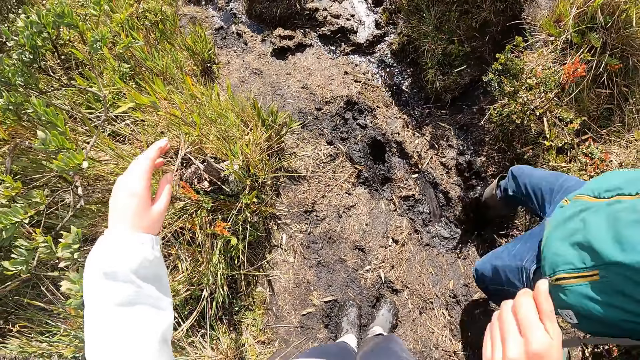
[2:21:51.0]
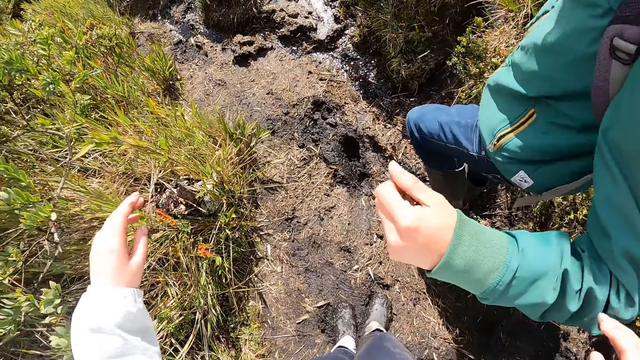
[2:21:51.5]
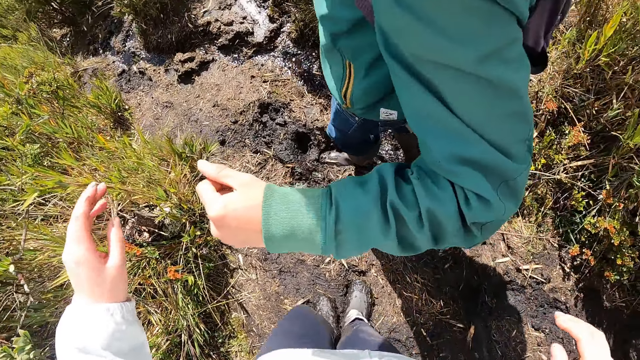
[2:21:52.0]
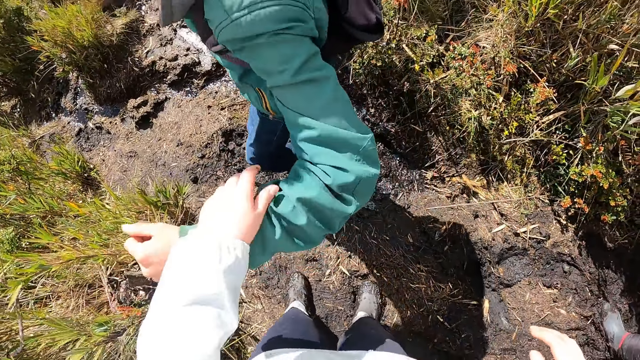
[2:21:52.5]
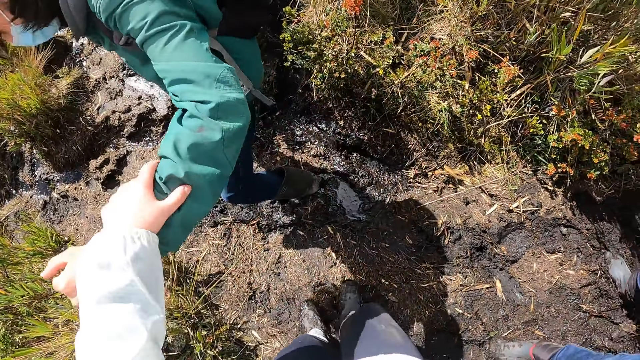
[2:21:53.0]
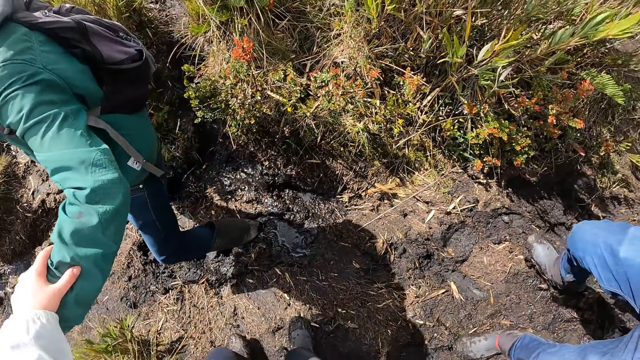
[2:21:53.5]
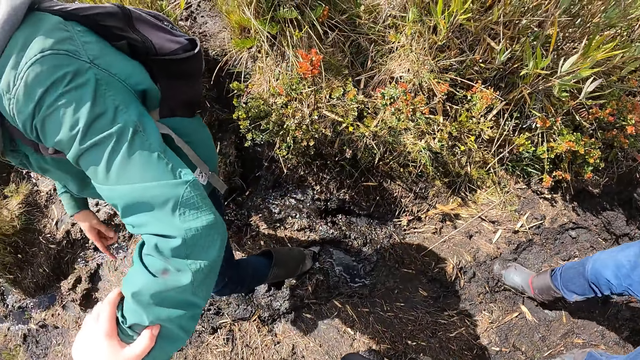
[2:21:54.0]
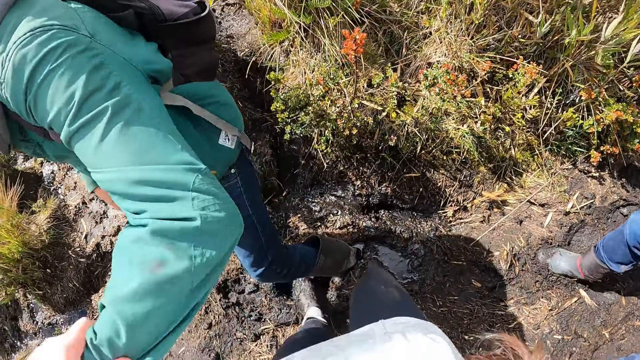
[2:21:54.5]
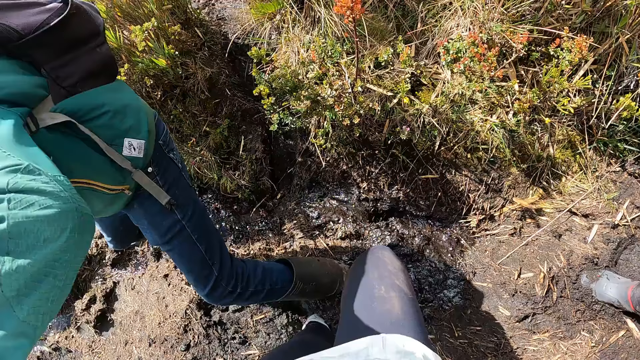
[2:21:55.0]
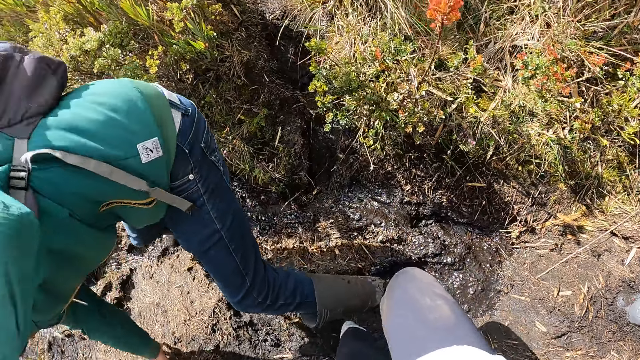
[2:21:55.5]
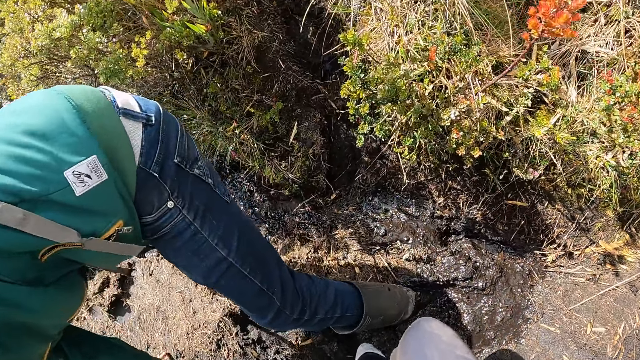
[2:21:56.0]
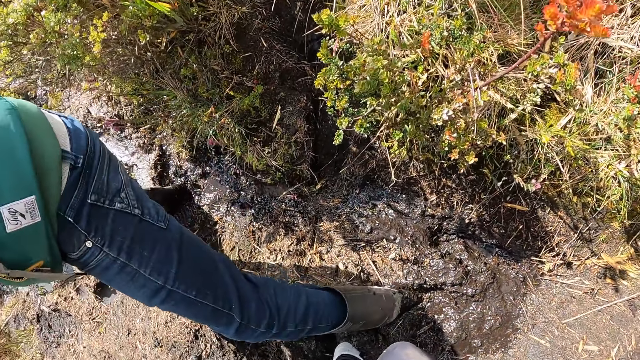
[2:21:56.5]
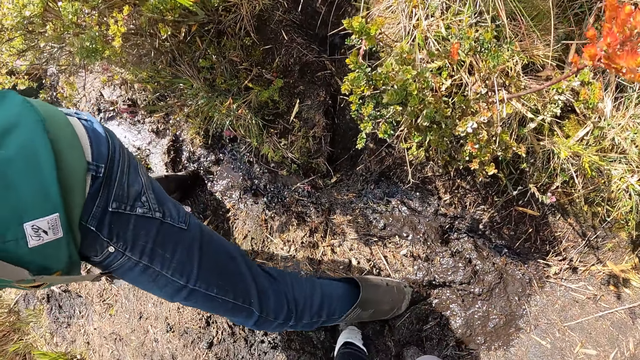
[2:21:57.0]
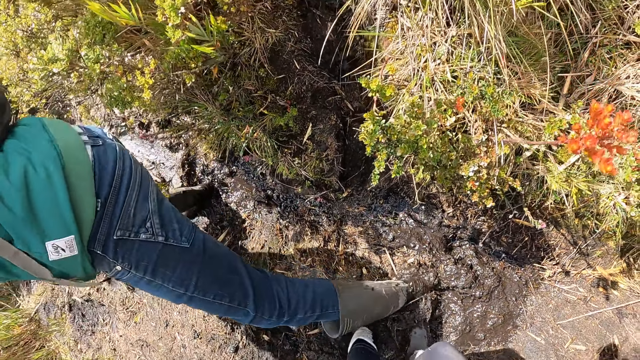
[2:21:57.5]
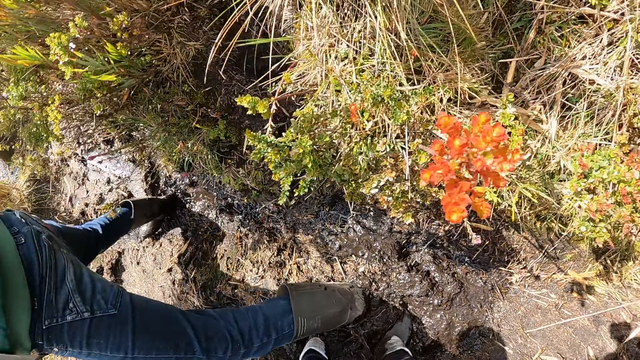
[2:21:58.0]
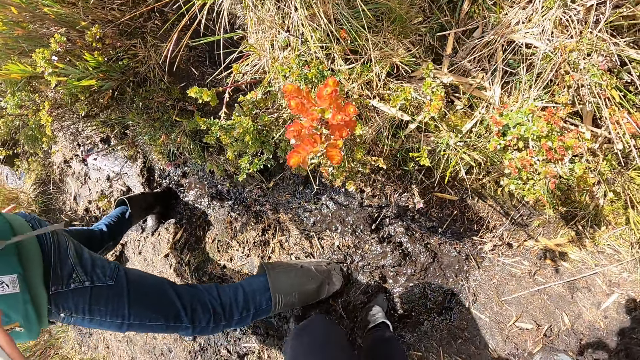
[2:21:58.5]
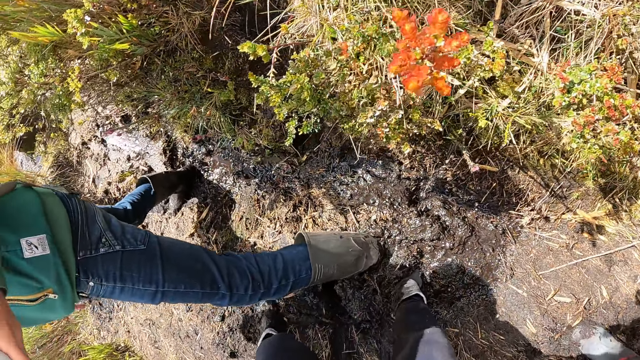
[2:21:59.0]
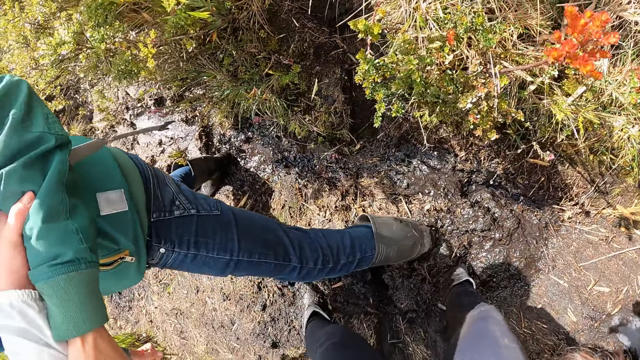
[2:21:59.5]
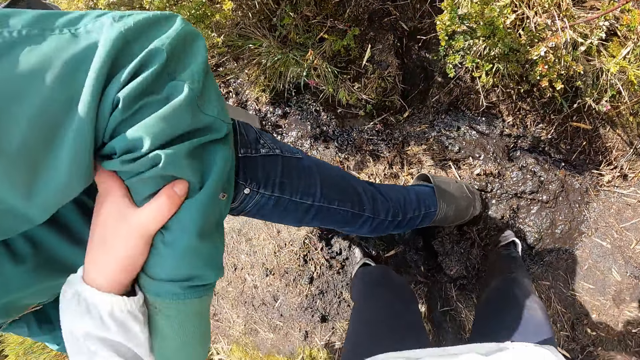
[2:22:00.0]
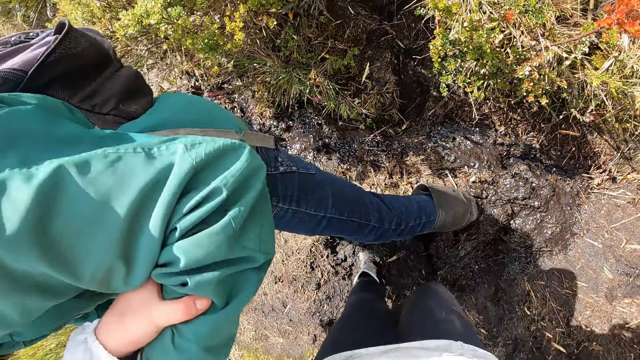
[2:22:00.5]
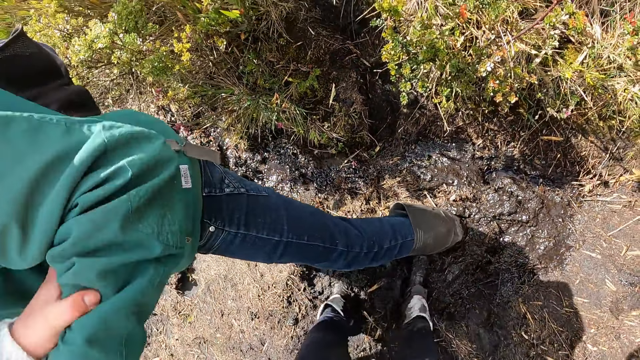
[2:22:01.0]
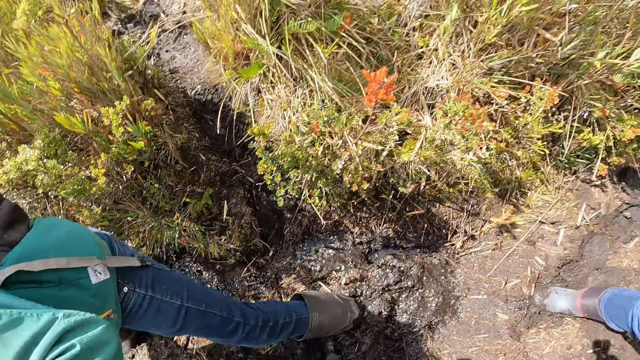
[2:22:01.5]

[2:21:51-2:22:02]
The camera wearer holds the man with her left hand. The man interacts with the camera wearer and touches the ground with his right hand.

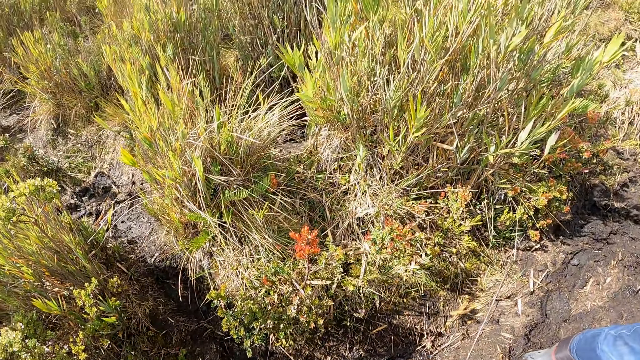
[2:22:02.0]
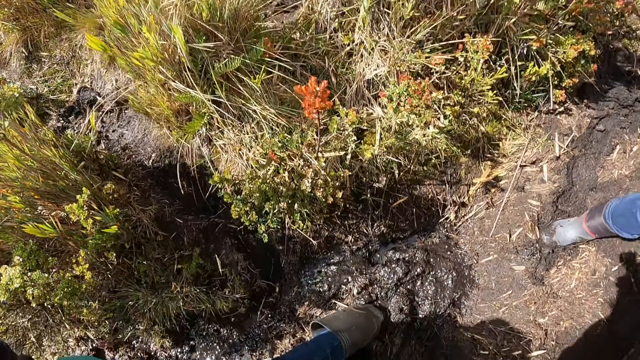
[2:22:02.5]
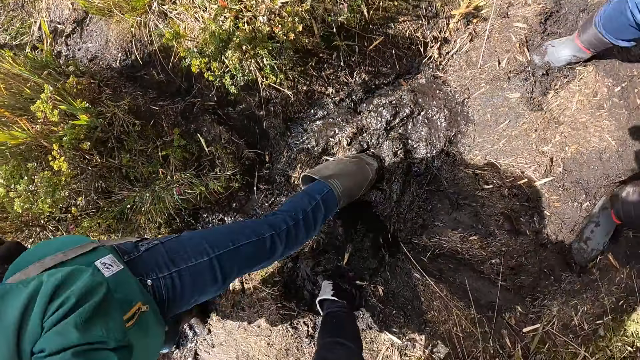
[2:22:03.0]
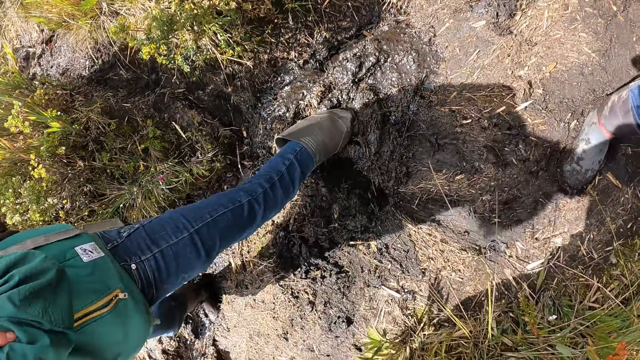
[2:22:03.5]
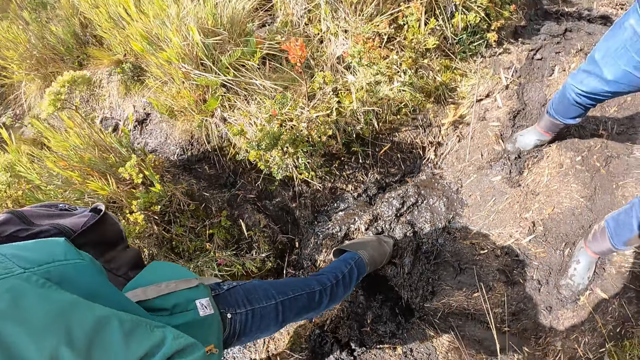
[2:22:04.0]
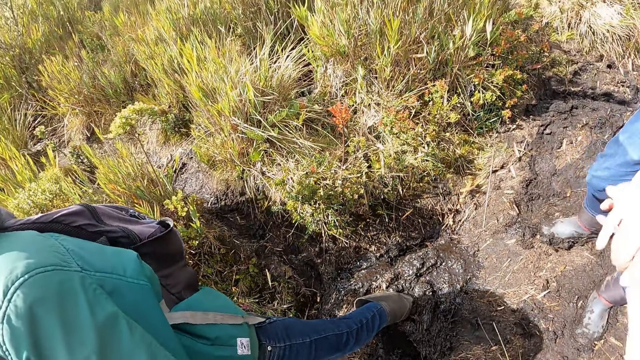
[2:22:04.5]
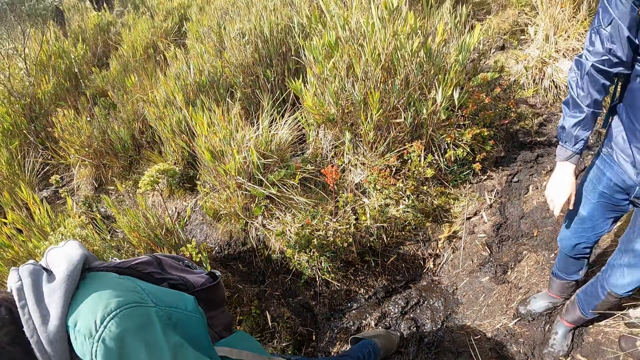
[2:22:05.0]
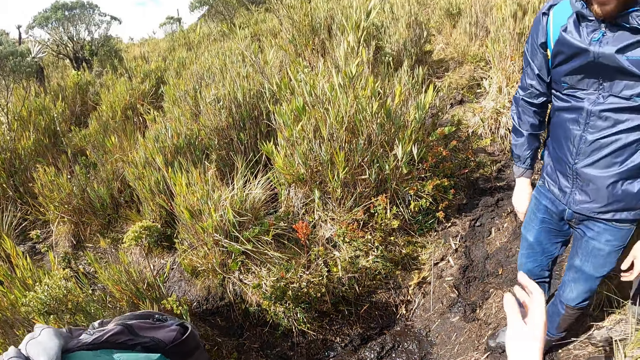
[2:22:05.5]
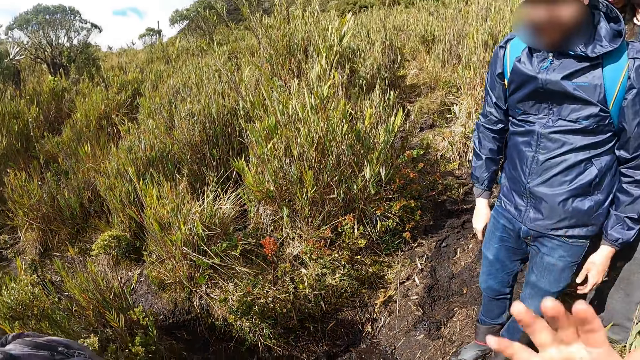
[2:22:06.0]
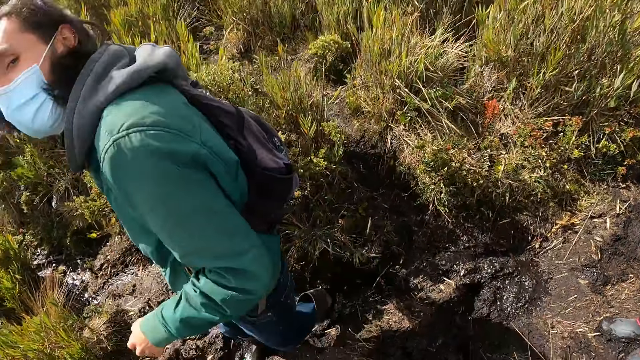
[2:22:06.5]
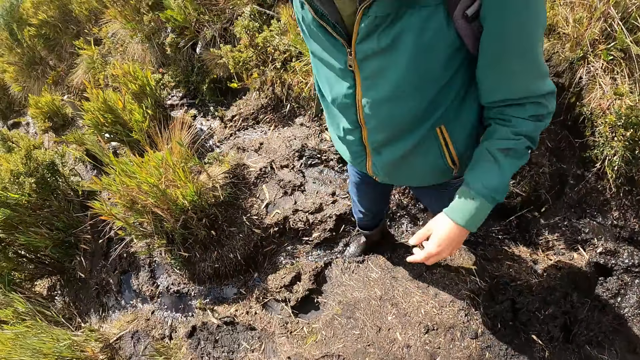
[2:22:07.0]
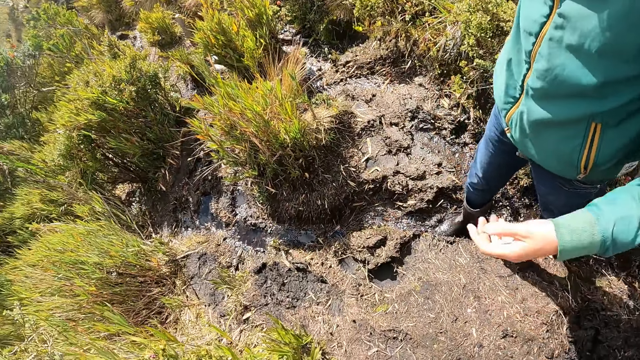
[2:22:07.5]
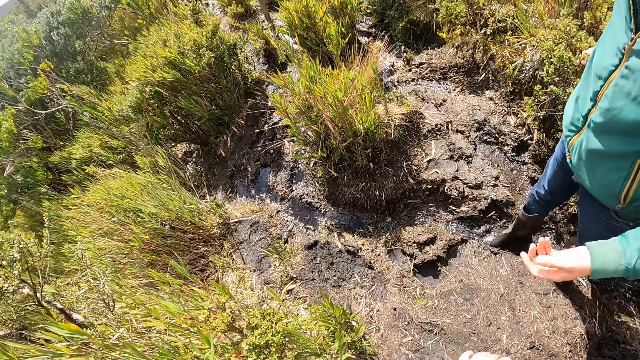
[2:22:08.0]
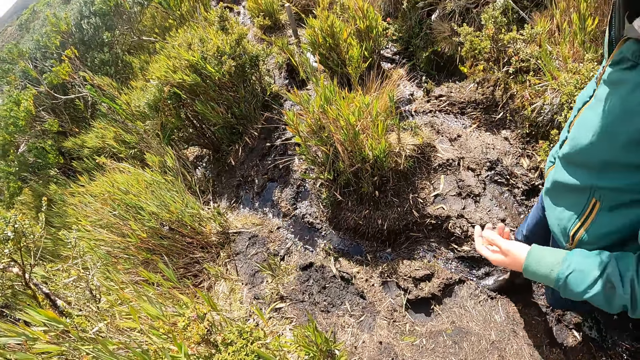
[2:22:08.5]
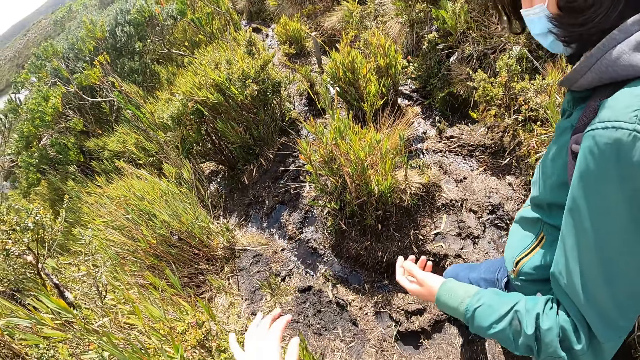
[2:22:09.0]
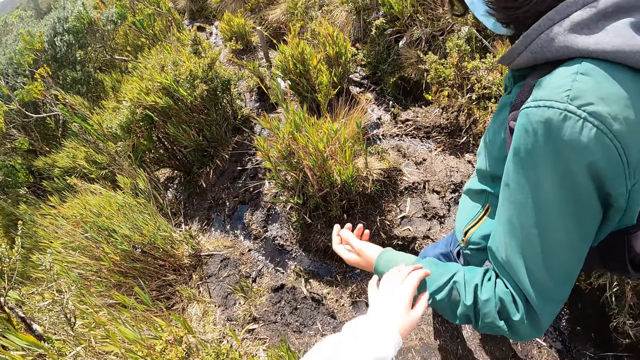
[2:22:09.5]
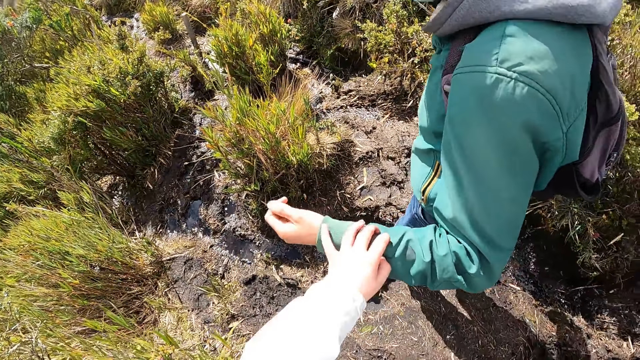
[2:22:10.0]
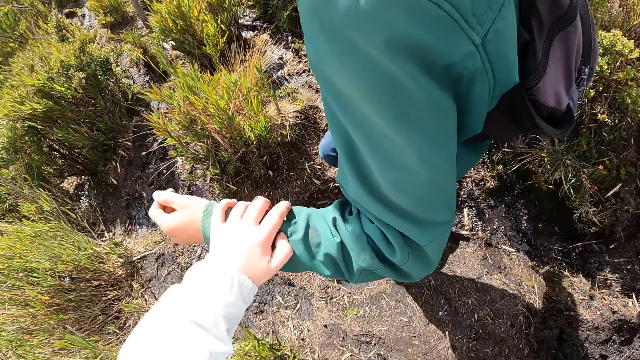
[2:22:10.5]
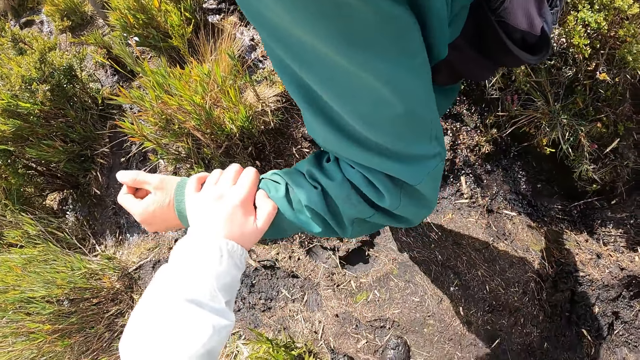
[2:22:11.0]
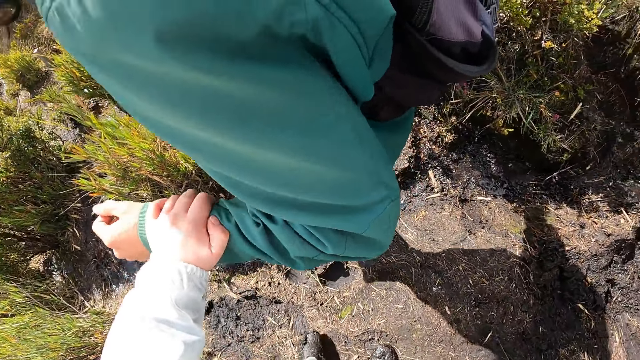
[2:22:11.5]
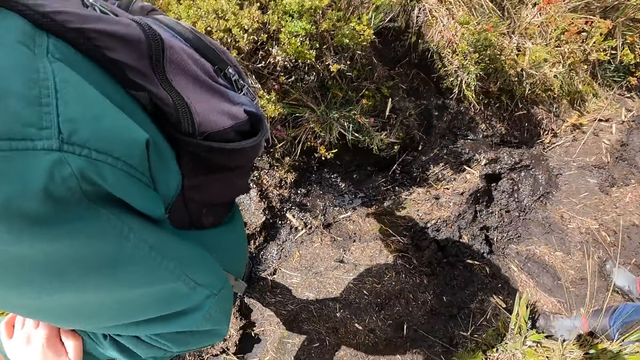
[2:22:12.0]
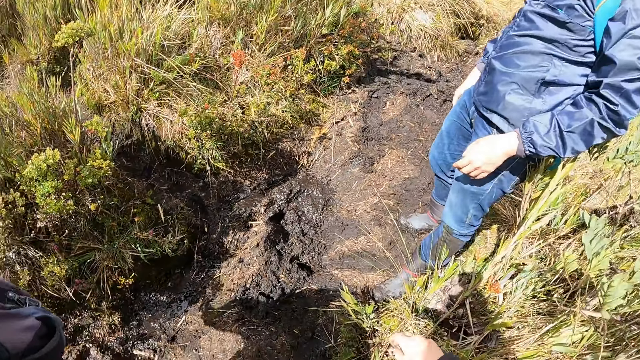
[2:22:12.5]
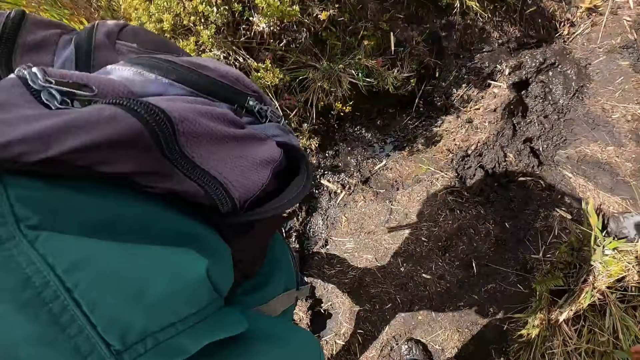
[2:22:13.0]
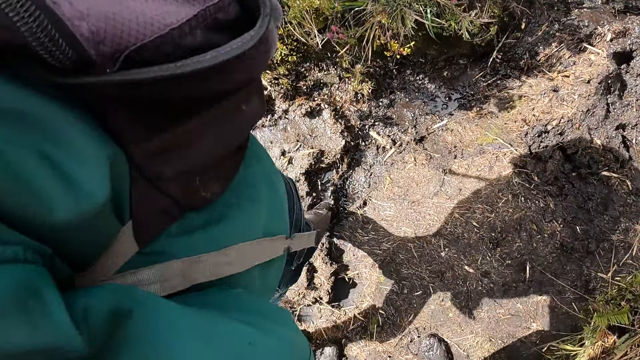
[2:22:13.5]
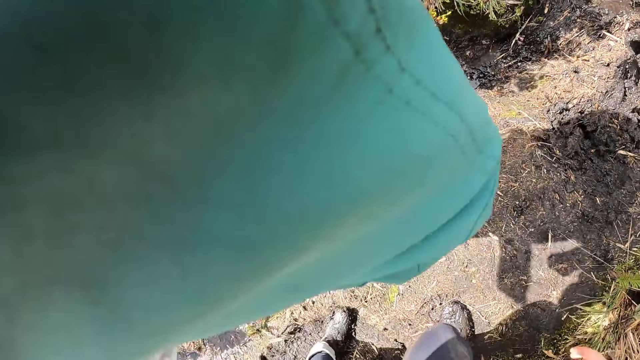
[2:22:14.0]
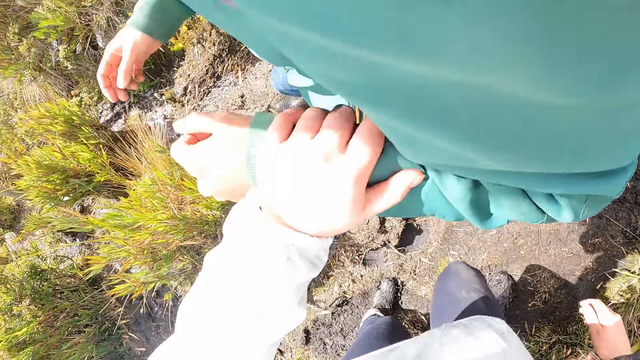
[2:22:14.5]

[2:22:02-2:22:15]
The man holds the camera wearer with his right hand. The camera wearer interacts with the man. She interacts with another man and holds the other man's hands with her left hand.
